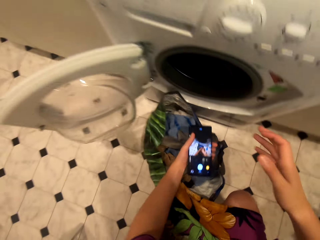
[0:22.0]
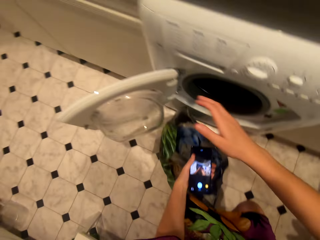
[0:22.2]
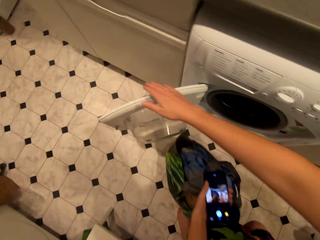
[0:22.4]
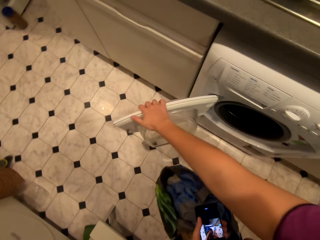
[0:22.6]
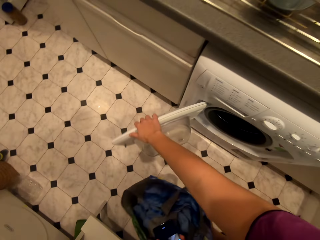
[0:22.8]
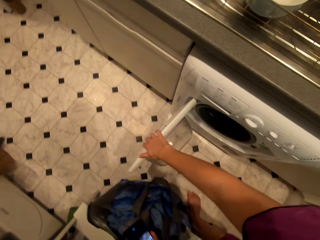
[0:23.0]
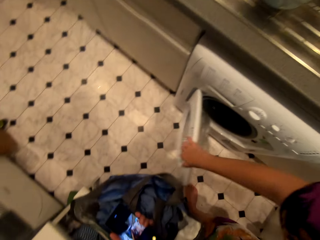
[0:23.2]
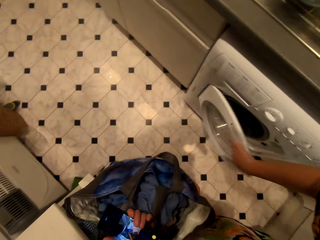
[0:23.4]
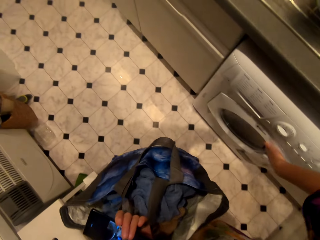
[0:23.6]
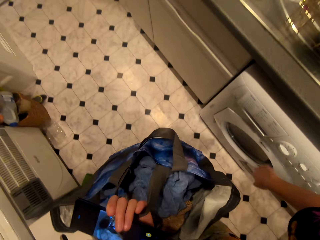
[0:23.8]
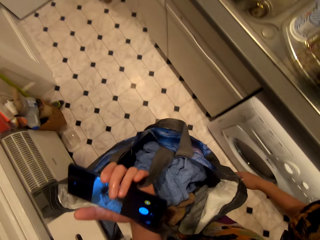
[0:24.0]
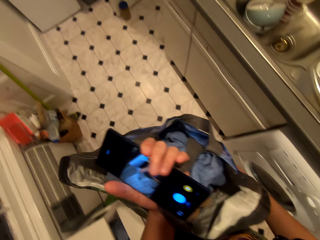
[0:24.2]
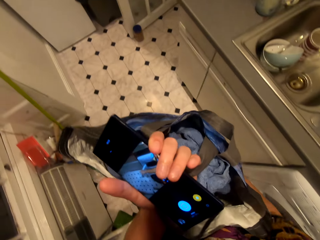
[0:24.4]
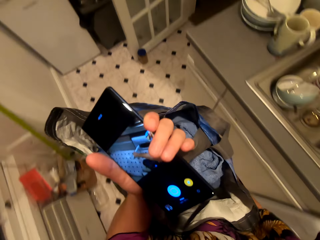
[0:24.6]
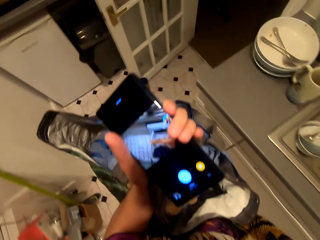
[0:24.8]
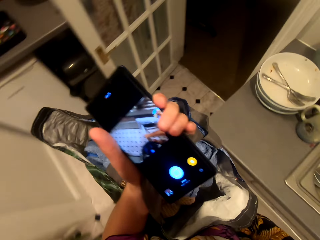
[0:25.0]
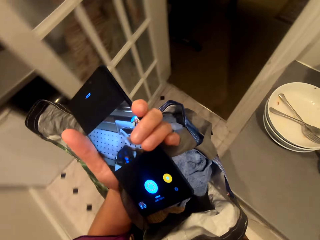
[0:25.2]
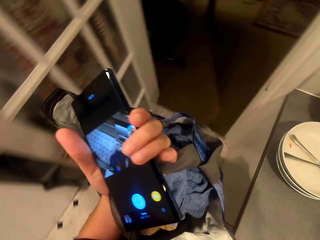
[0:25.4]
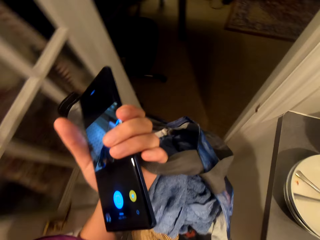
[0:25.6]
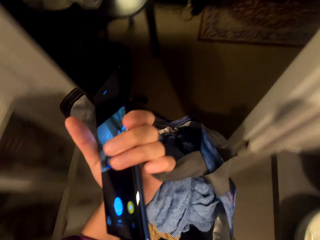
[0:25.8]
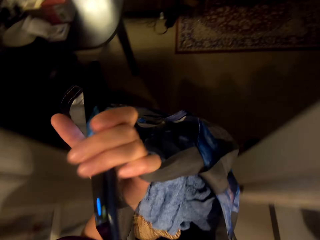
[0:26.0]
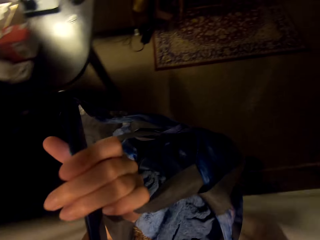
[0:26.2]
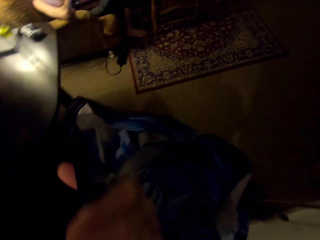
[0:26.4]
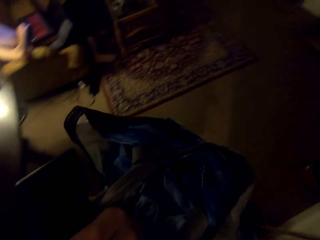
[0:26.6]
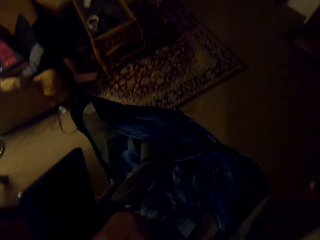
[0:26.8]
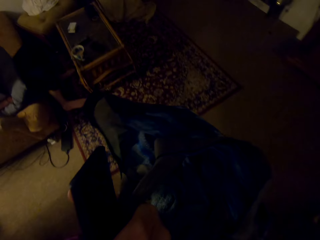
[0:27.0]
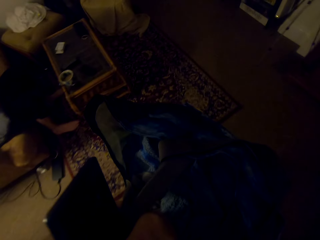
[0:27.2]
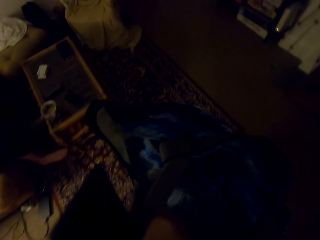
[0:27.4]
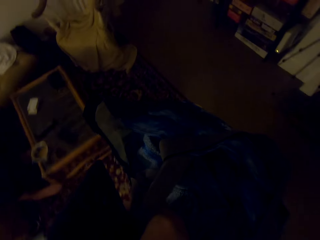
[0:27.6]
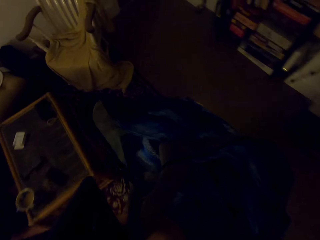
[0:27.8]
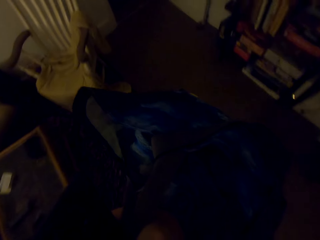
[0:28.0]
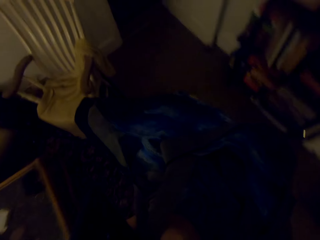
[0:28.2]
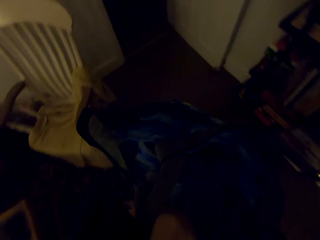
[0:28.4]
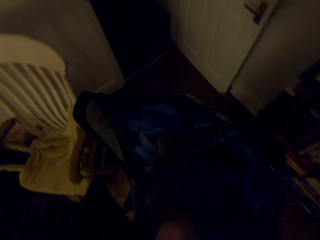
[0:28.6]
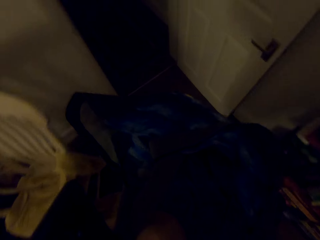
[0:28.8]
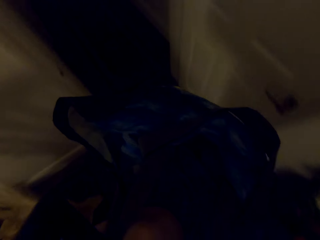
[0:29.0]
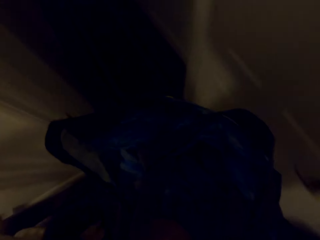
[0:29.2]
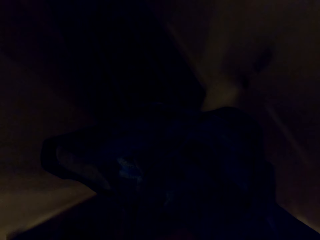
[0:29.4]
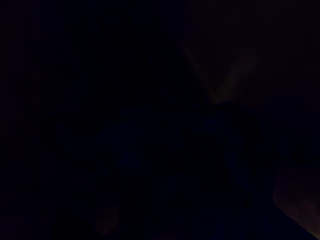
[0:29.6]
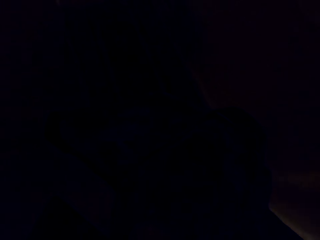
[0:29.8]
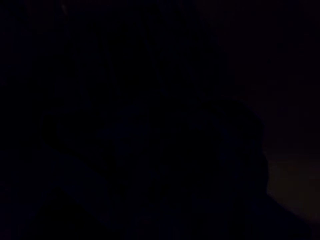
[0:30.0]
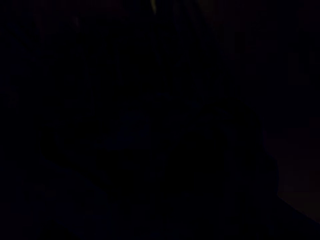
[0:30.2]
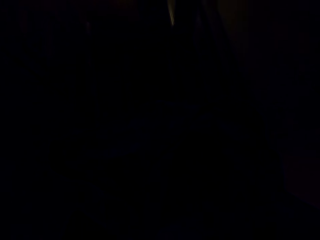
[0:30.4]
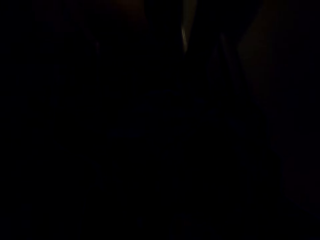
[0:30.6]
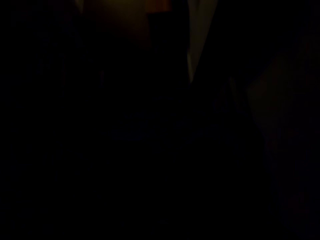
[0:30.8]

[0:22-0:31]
The camera wearer picks up the bag. They close the washing machine. They walk towards the bedroom.

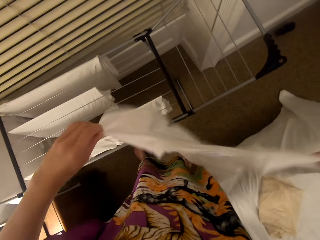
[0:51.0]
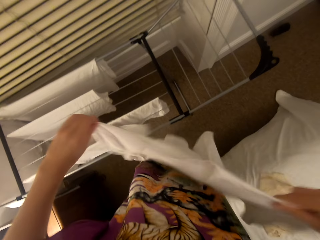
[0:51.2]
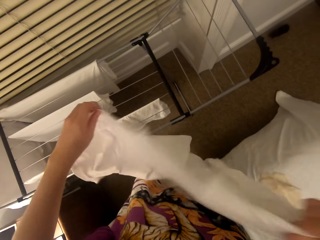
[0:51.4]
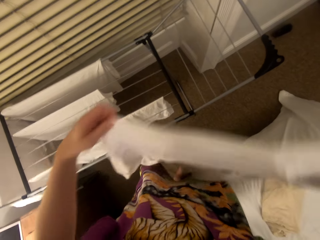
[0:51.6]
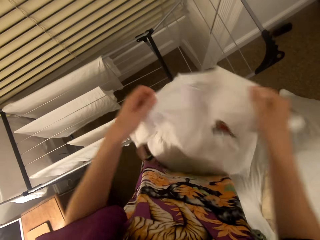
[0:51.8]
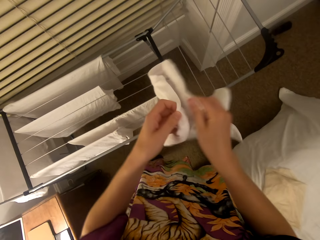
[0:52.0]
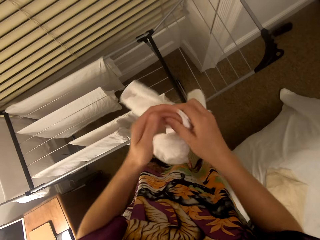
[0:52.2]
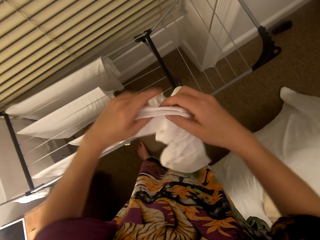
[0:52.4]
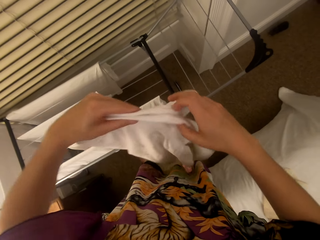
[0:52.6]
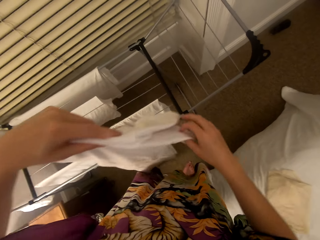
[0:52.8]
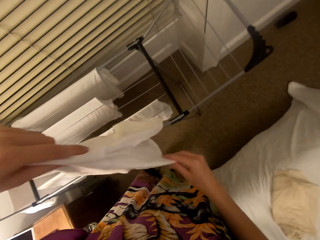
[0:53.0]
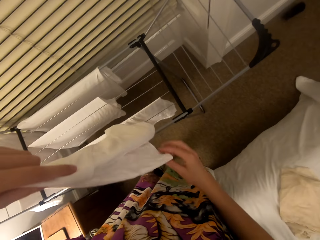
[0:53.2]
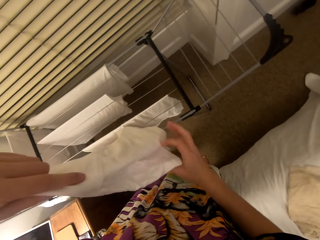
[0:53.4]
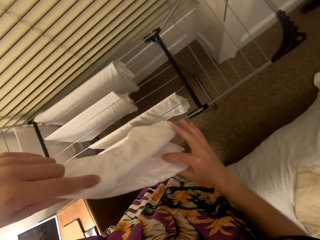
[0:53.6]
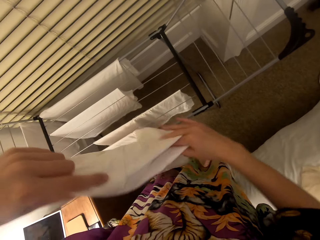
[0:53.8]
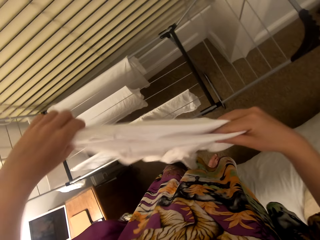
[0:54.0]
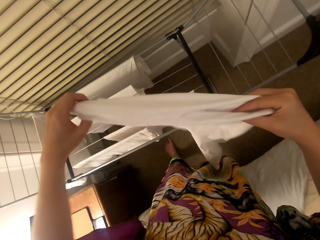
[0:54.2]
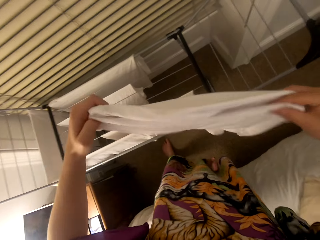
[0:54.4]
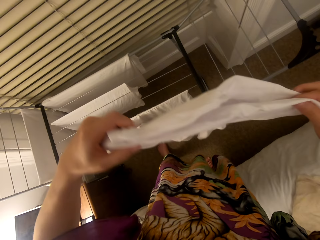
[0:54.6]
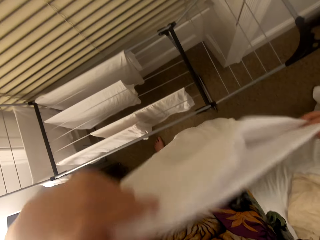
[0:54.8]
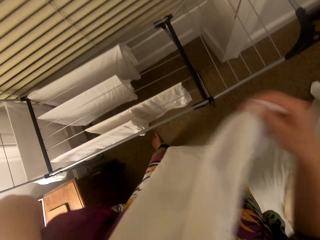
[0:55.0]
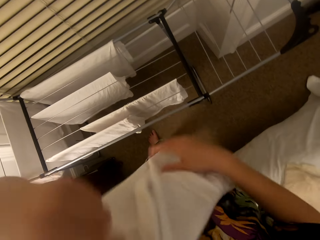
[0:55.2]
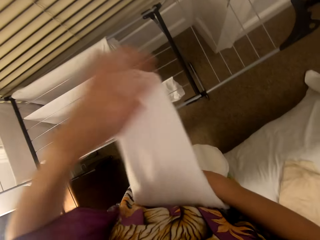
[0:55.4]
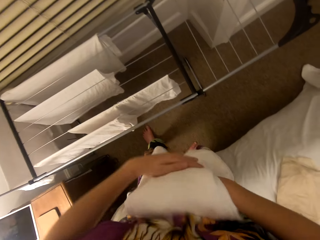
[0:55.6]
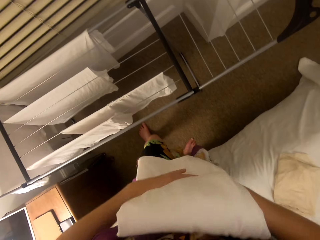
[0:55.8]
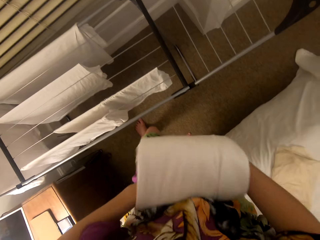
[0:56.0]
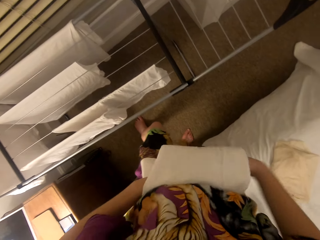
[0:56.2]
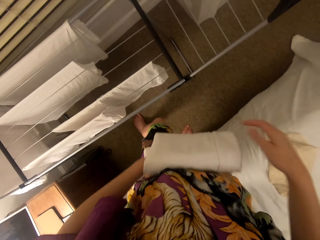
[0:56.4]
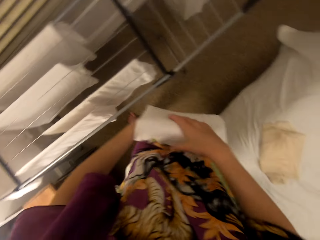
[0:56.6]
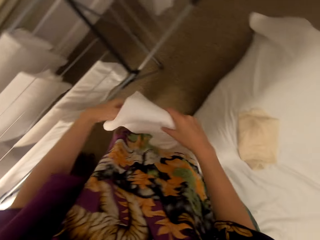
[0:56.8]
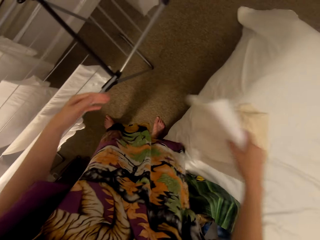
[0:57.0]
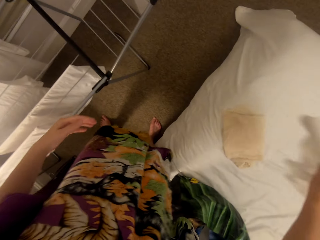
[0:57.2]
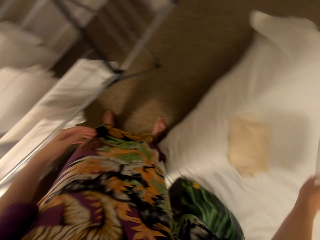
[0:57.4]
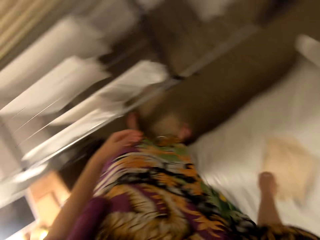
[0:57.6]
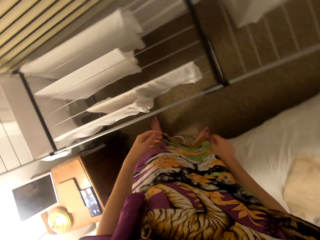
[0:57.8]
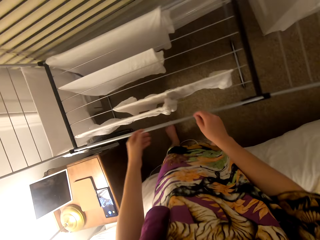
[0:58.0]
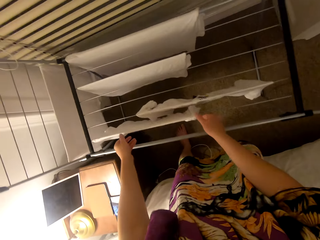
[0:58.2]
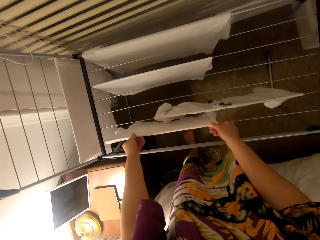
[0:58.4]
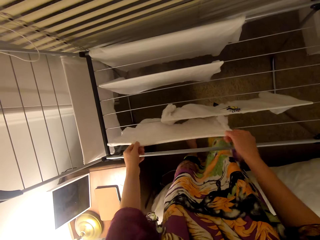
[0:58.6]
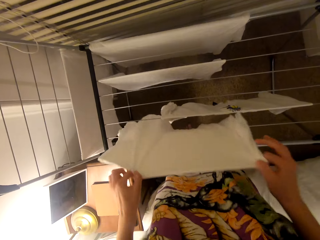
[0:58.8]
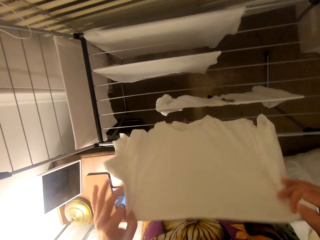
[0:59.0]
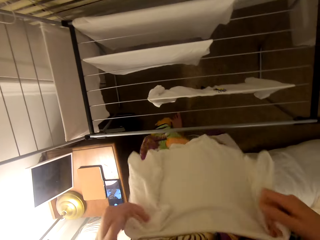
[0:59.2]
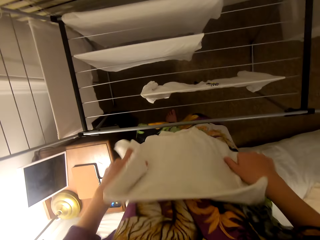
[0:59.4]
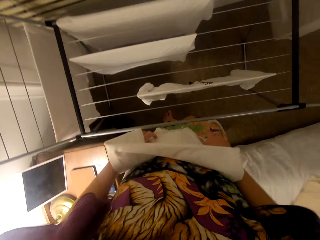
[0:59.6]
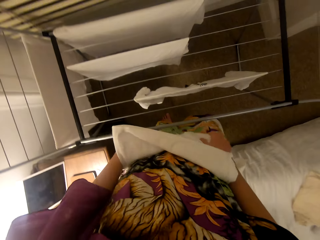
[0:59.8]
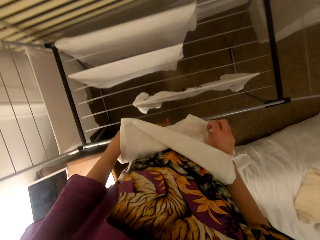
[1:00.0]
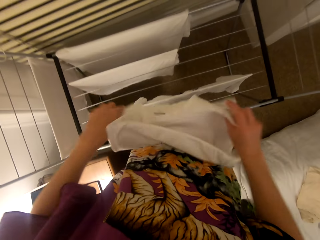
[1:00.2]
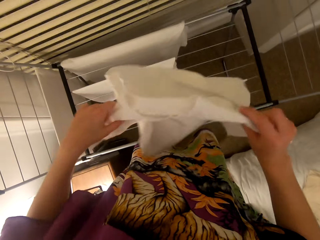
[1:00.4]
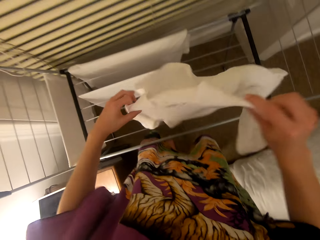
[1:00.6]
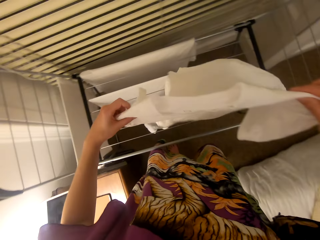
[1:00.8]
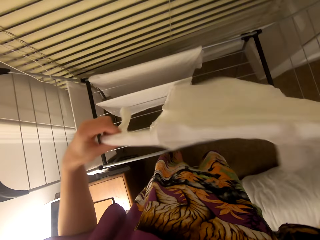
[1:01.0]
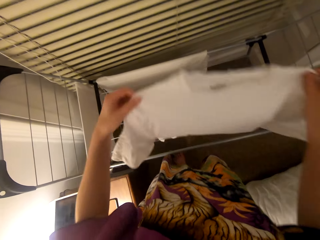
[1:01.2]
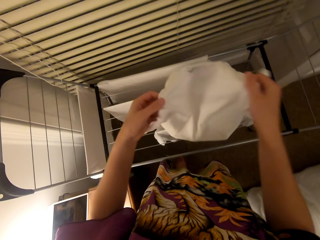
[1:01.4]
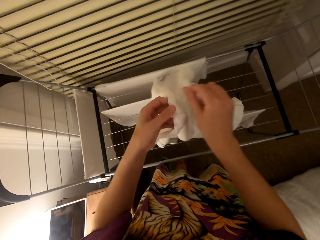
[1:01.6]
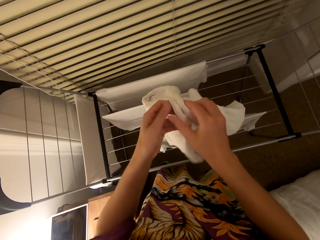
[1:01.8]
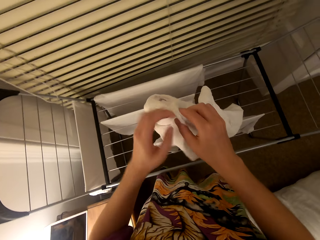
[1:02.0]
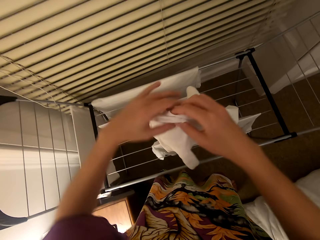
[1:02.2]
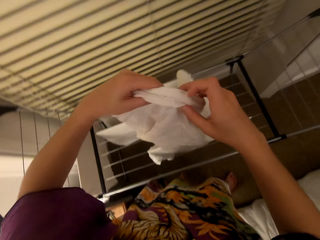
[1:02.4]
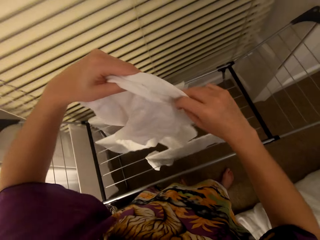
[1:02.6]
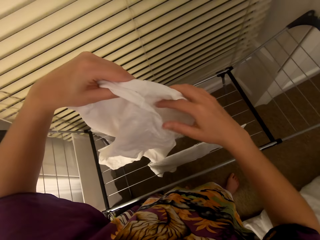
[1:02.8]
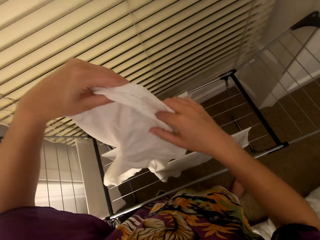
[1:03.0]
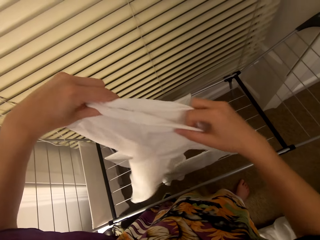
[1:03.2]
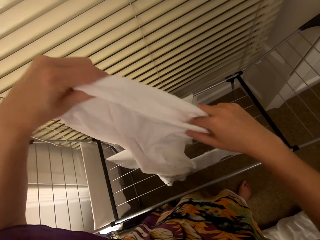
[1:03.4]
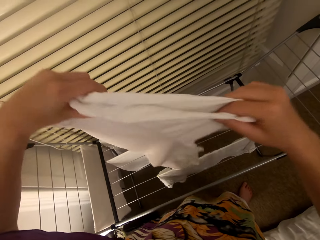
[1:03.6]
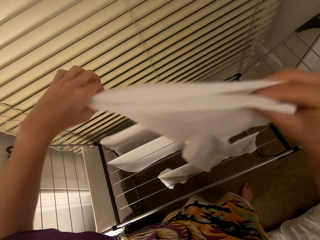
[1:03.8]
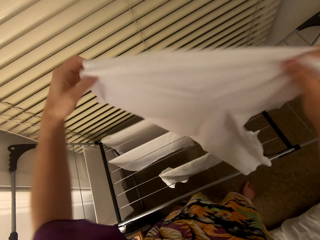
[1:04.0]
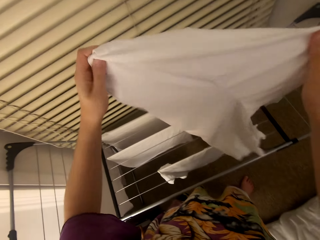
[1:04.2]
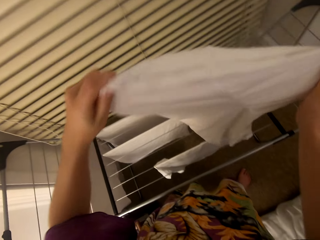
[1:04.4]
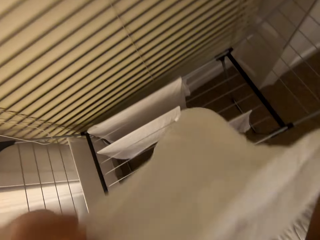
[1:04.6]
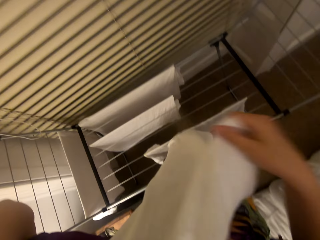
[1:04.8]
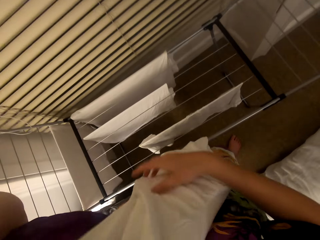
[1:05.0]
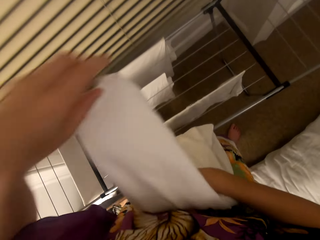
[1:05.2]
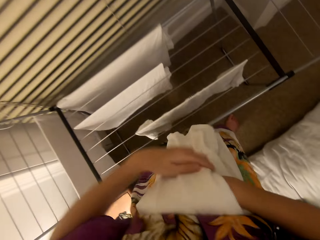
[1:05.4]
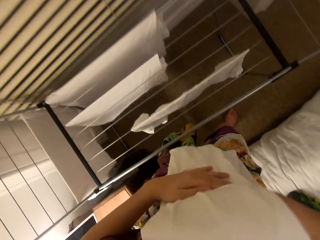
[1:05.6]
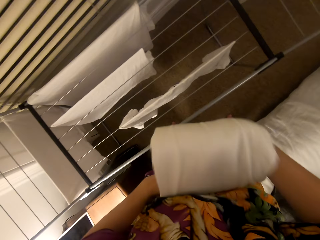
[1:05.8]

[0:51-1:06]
The camera wearer folds the t-shirt. They put the t-shirt on the bed. They fold the t-shirt.
